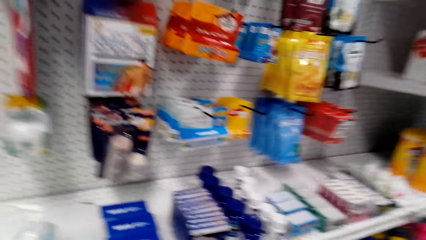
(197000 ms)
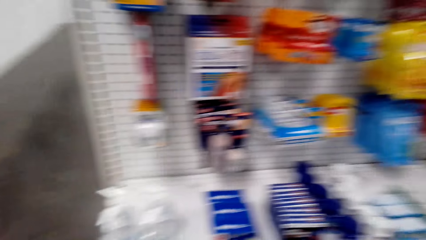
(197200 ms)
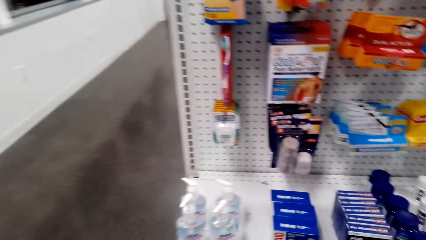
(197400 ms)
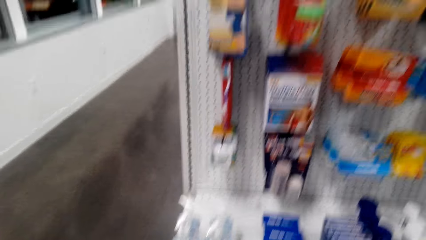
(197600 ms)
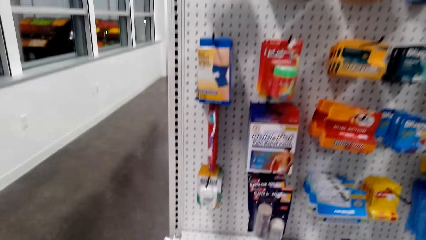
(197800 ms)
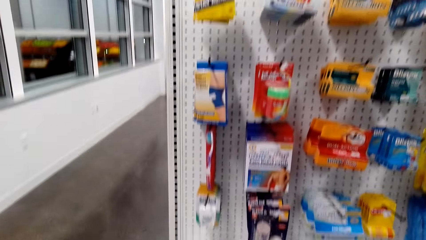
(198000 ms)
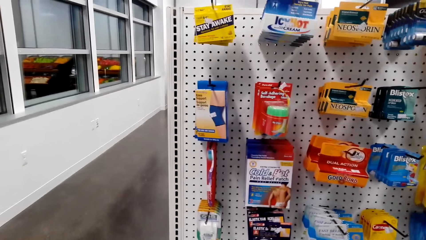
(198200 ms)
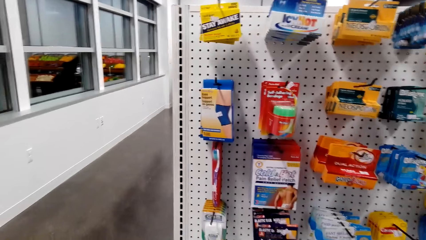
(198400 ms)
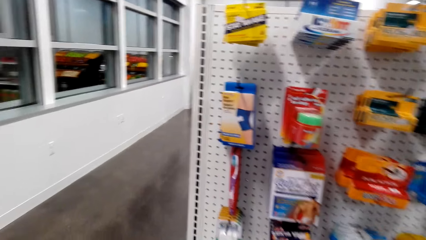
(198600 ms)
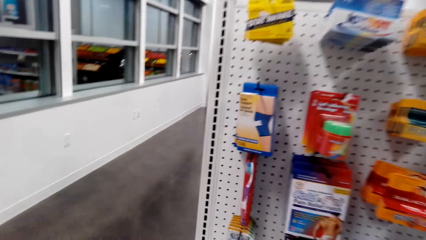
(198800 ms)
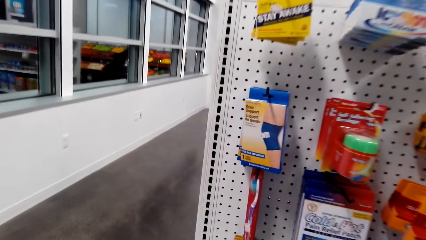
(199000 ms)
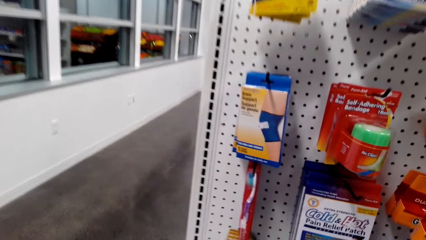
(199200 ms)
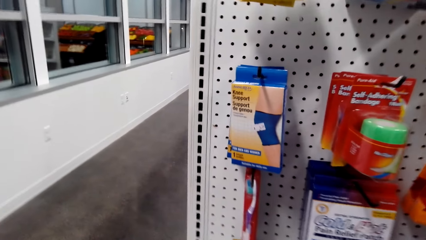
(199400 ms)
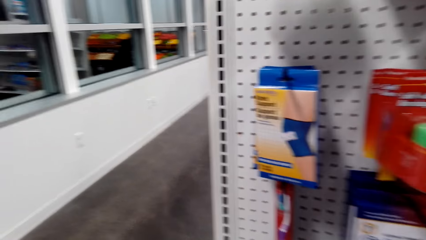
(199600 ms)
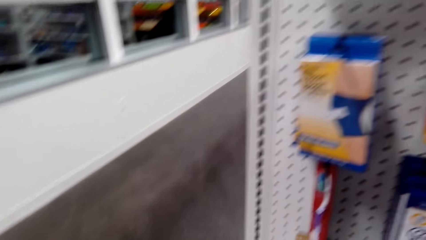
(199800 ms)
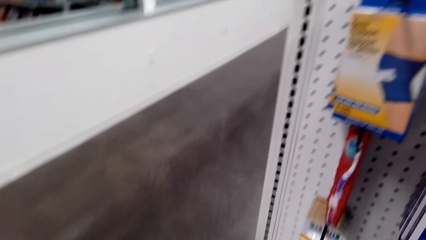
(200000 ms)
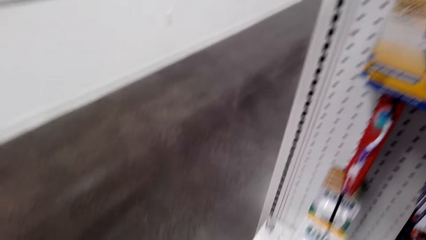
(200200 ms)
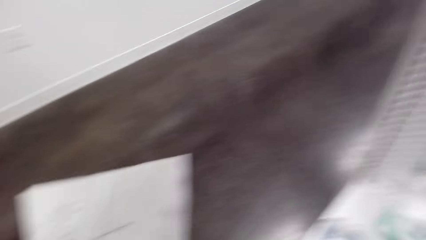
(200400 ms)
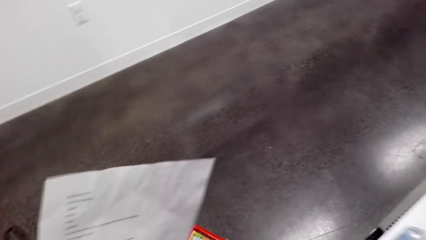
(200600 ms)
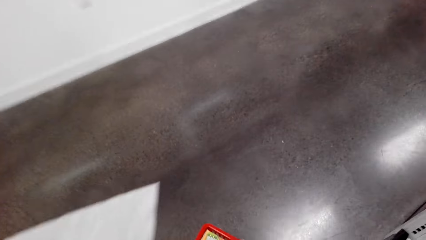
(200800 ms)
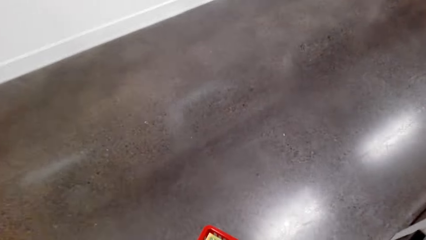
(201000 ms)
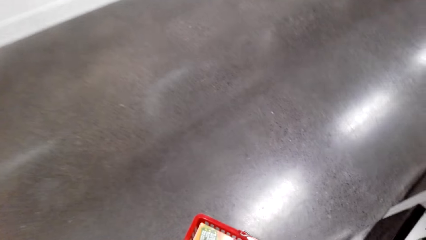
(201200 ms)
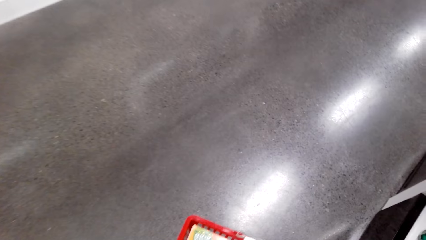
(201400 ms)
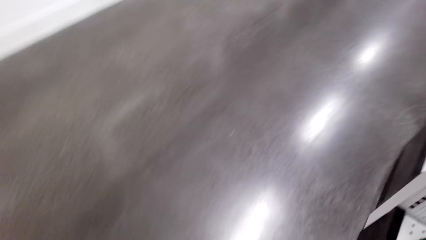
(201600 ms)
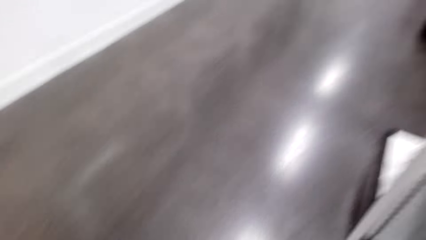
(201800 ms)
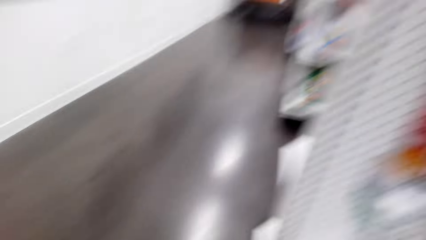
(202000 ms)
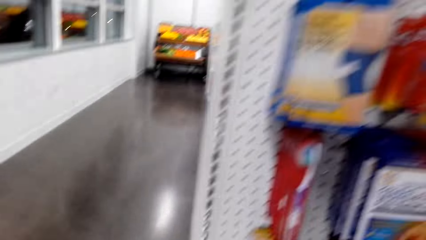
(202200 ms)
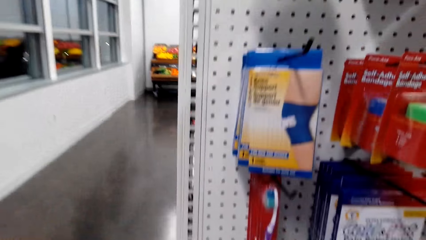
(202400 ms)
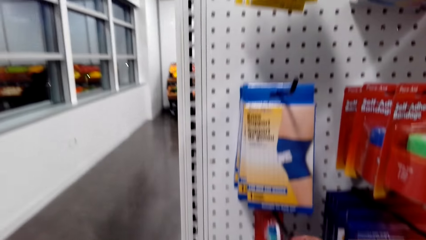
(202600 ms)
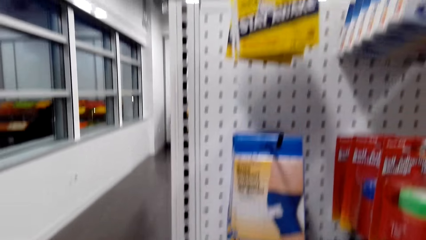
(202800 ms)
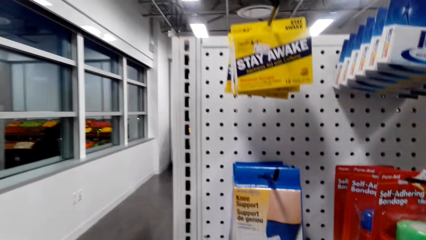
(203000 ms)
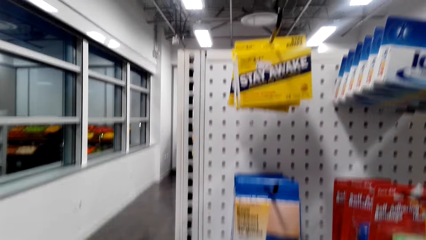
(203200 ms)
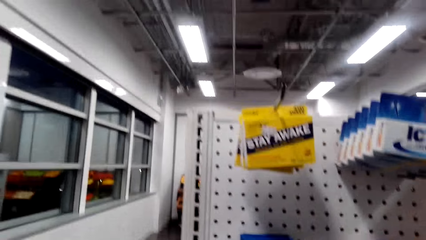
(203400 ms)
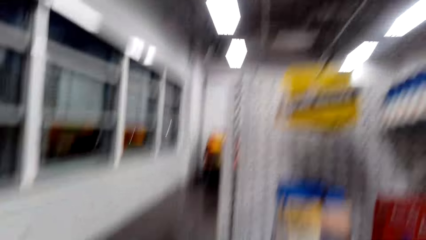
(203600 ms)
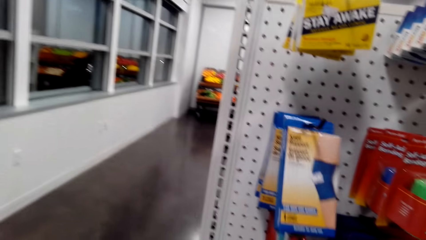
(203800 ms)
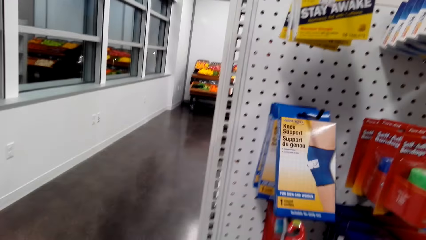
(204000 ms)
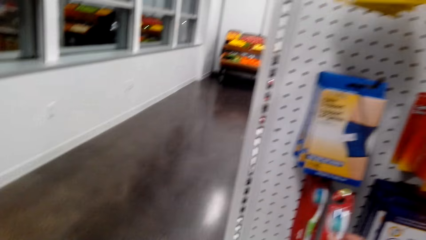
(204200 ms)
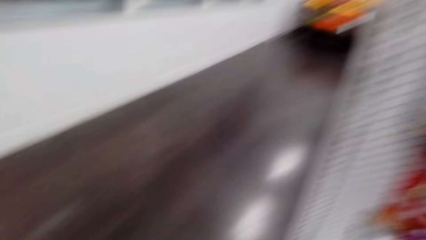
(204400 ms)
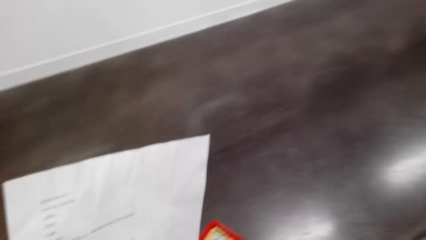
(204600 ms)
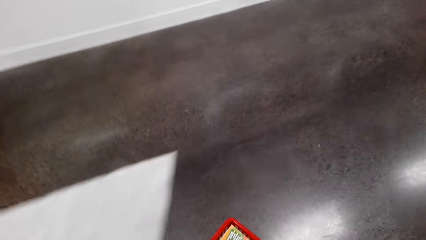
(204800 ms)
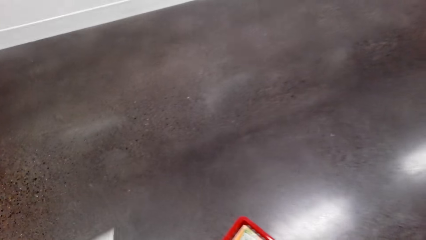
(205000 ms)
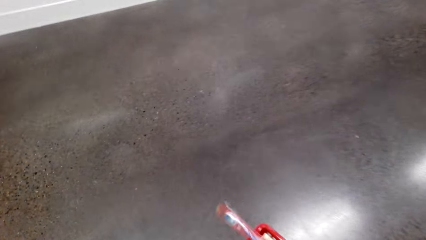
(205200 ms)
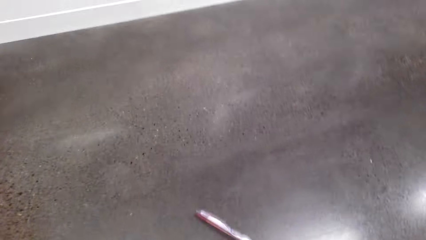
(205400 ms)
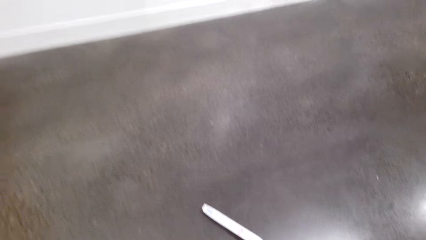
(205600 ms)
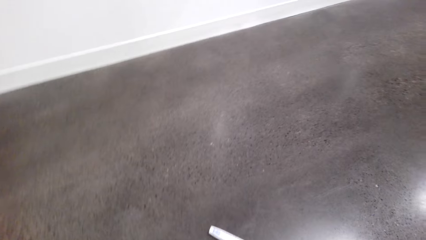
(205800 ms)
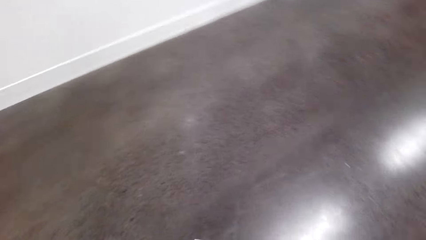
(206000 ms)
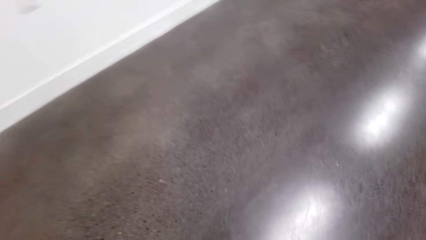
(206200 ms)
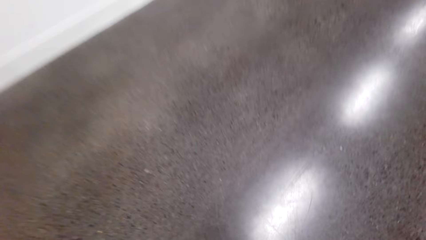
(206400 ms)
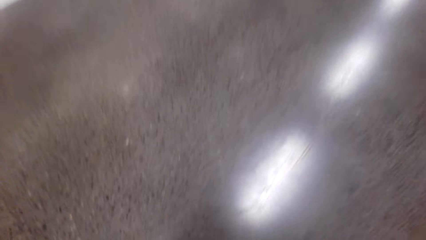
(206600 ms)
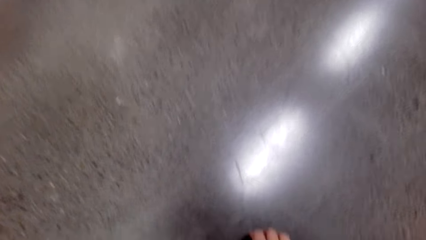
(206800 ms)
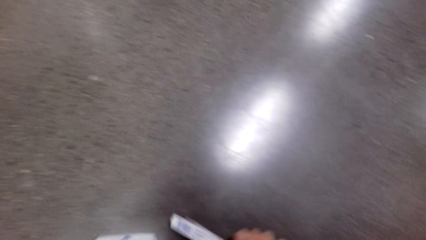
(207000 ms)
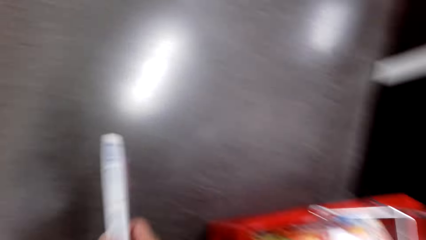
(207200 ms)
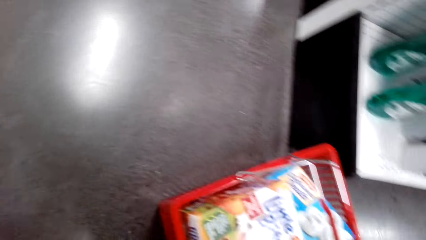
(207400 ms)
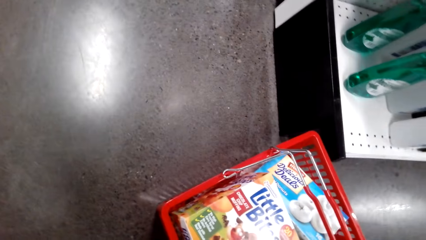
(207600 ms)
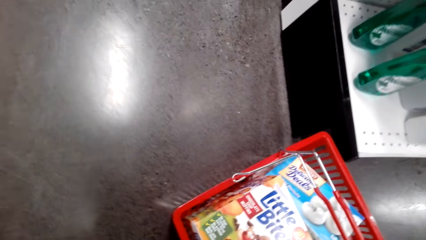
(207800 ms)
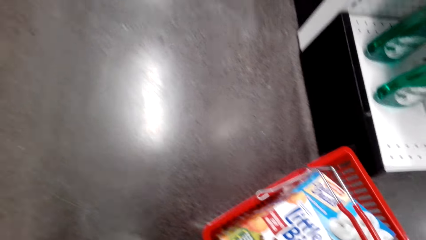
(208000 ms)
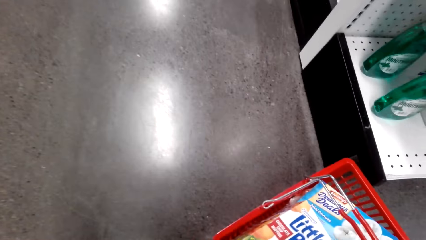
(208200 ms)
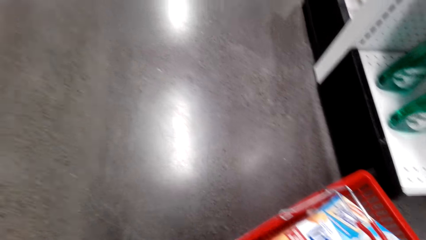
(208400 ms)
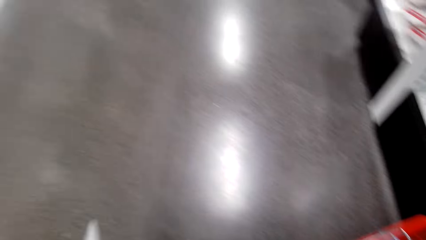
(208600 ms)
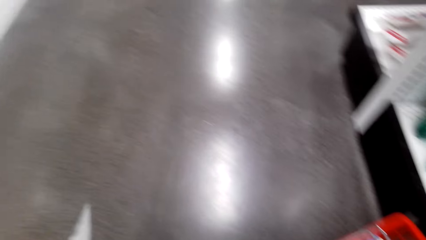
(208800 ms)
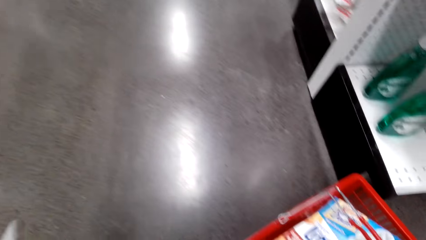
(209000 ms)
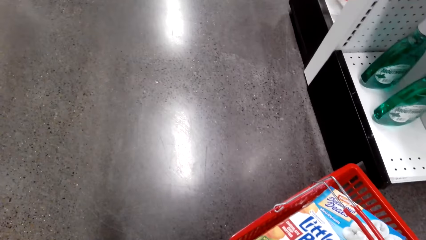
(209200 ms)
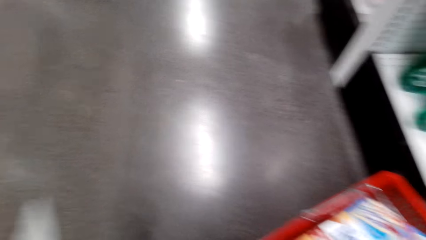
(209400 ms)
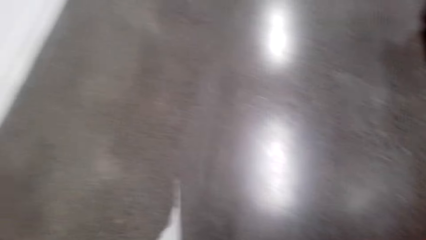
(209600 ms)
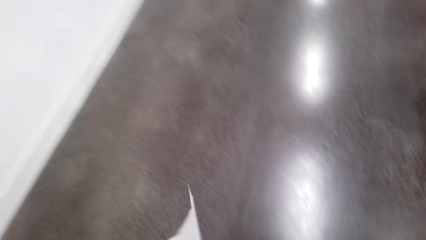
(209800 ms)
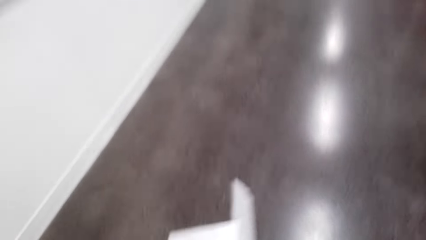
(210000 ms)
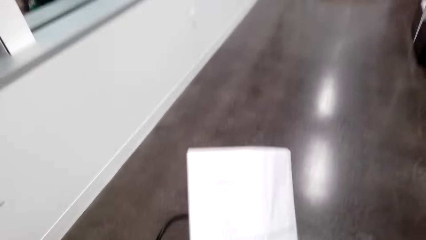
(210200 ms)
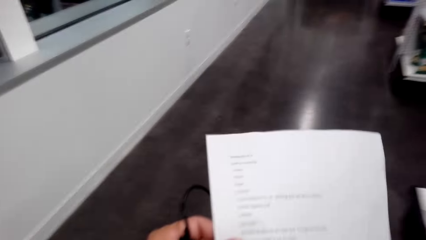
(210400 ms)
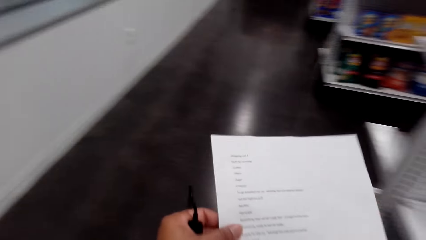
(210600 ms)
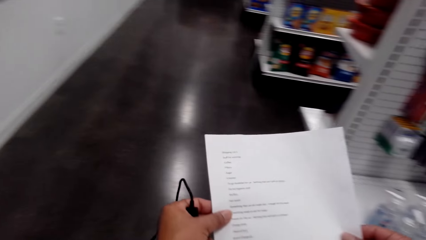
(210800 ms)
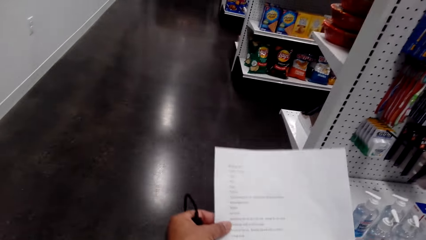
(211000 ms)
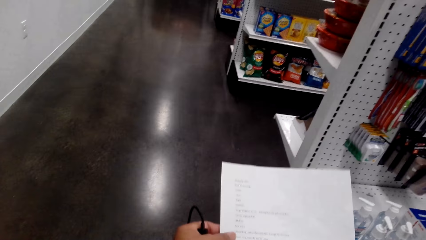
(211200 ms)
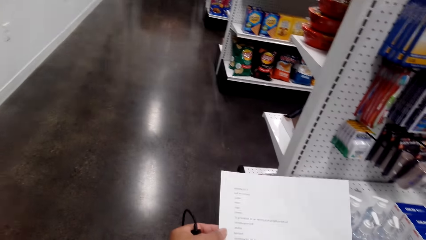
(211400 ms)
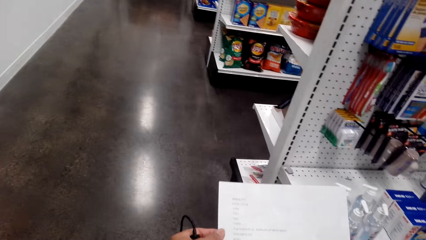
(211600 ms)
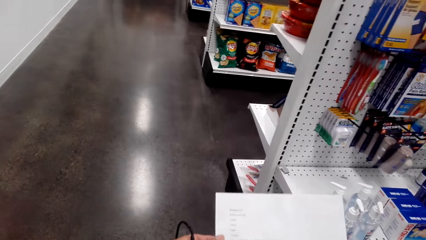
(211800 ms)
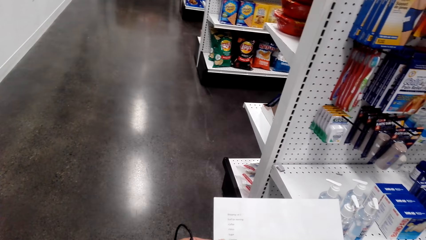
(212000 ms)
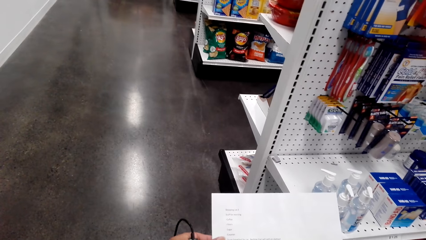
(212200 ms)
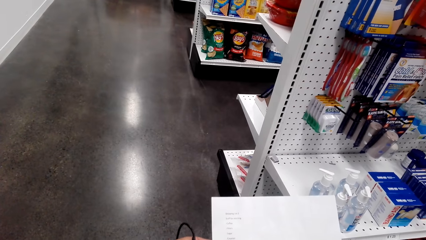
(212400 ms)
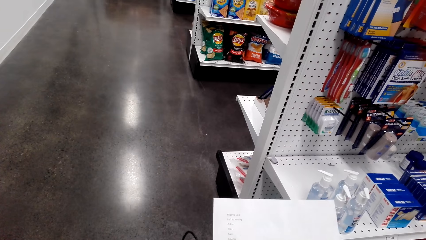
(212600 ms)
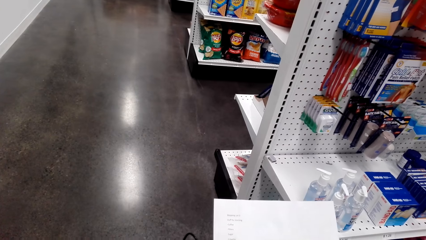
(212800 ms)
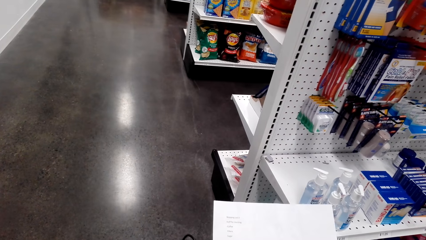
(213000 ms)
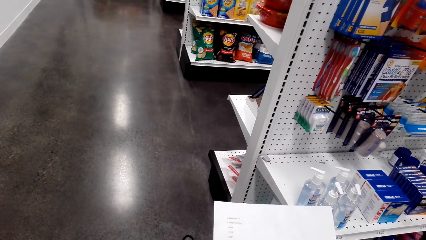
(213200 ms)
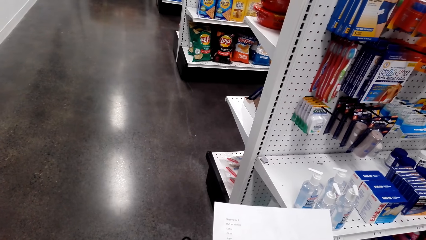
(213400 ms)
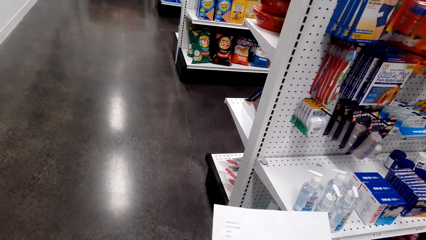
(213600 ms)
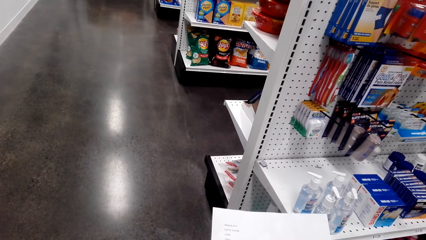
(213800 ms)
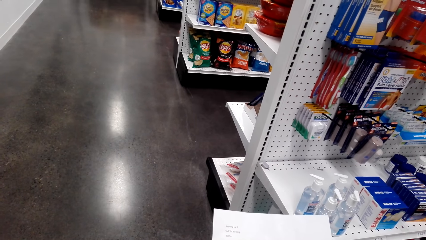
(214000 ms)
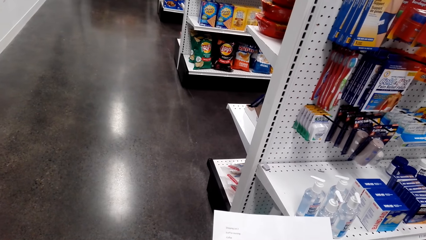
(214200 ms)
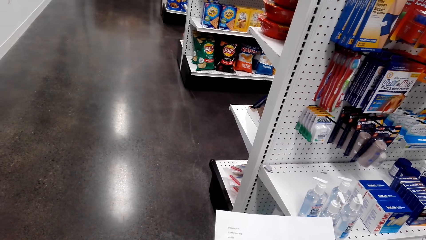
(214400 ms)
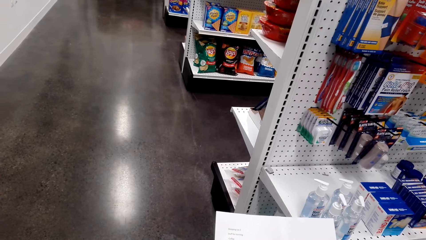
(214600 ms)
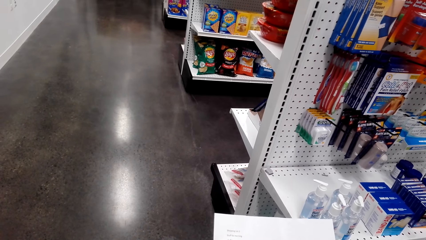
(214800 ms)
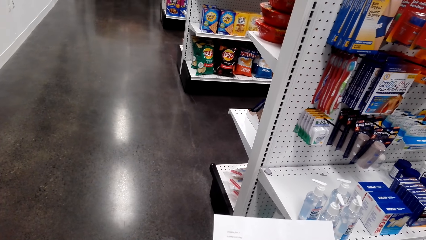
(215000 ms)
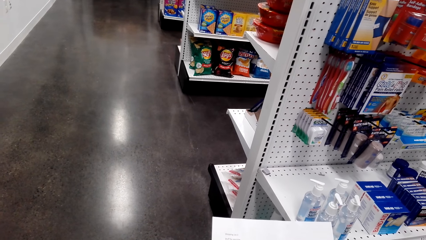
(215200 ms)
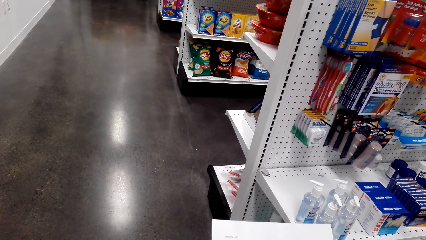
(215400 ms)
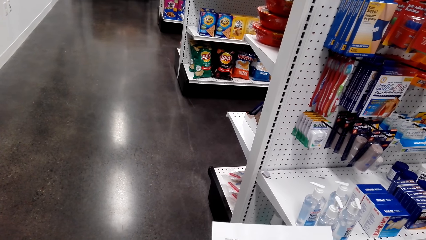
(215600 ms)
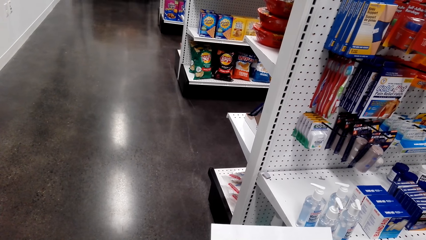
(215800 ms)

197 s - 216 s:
The camera wearer picks up a toothbrush. They drop something. They pick up an object. They read the shopping list. They lift paper.
